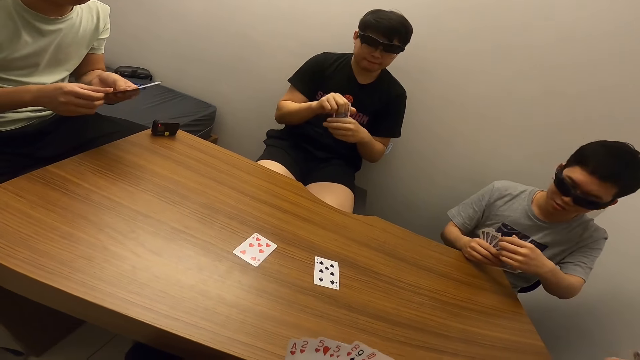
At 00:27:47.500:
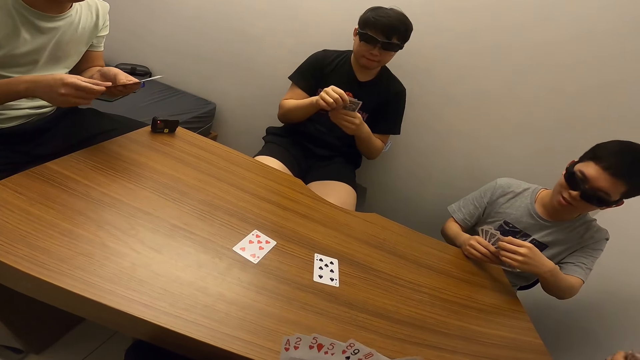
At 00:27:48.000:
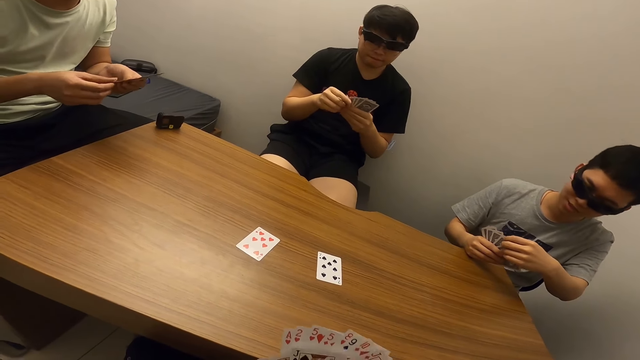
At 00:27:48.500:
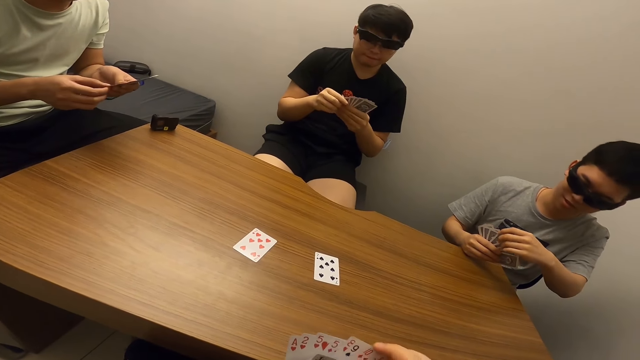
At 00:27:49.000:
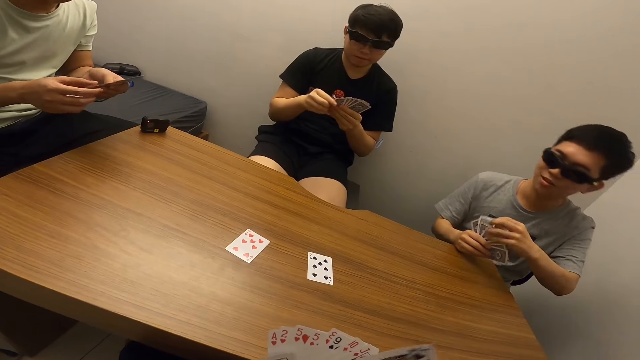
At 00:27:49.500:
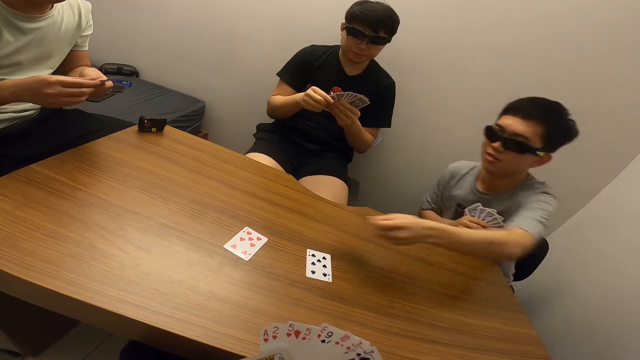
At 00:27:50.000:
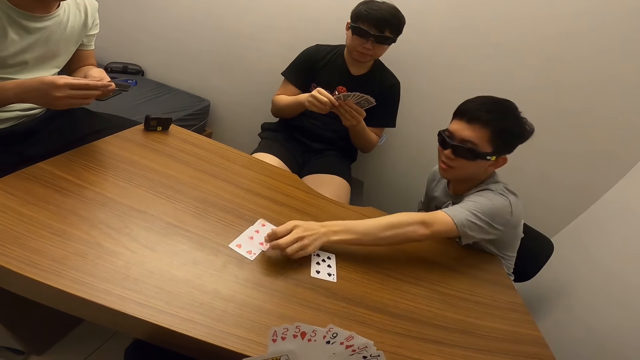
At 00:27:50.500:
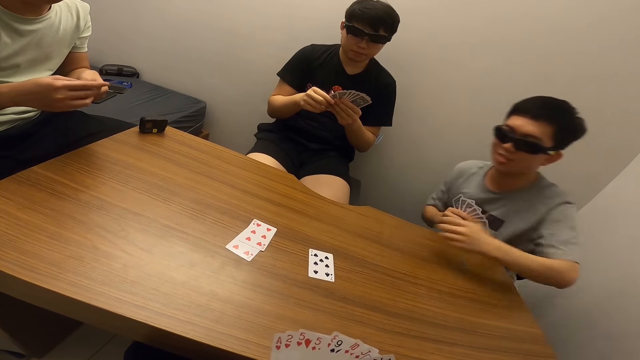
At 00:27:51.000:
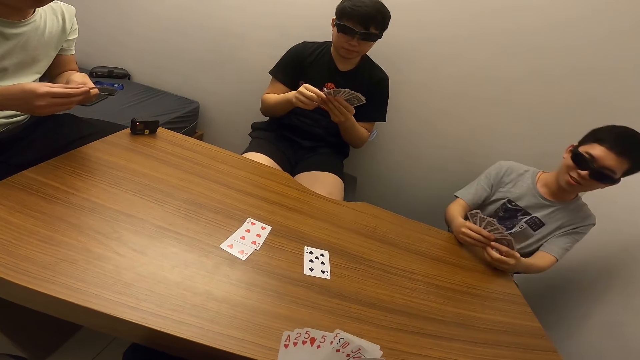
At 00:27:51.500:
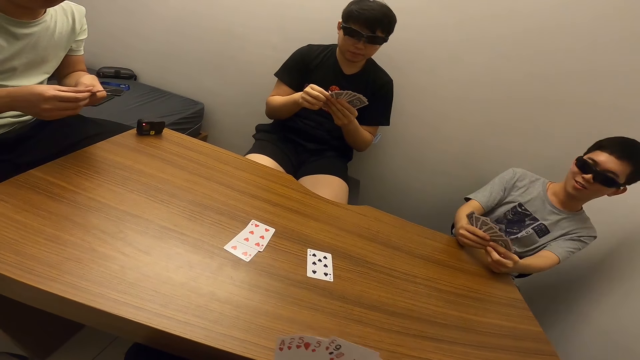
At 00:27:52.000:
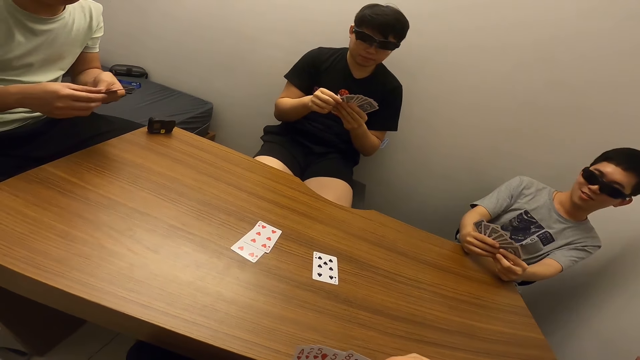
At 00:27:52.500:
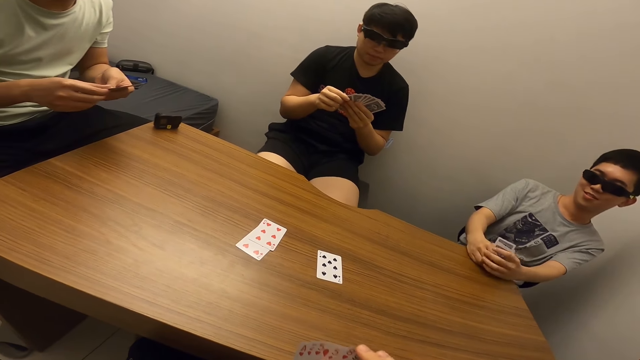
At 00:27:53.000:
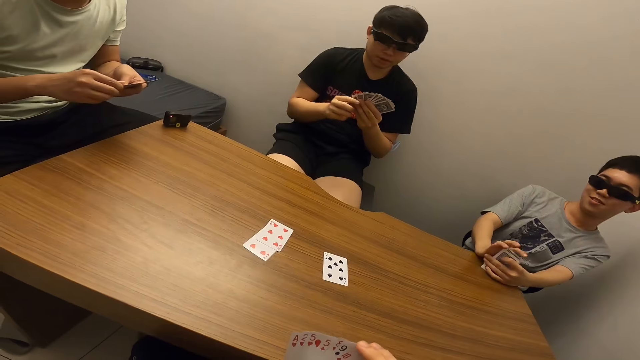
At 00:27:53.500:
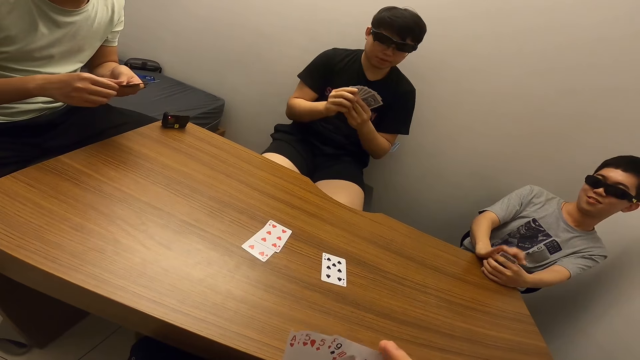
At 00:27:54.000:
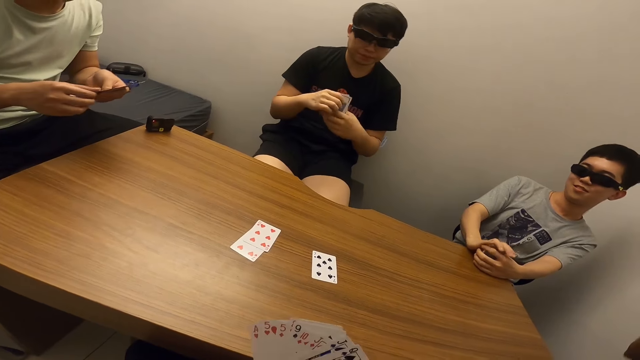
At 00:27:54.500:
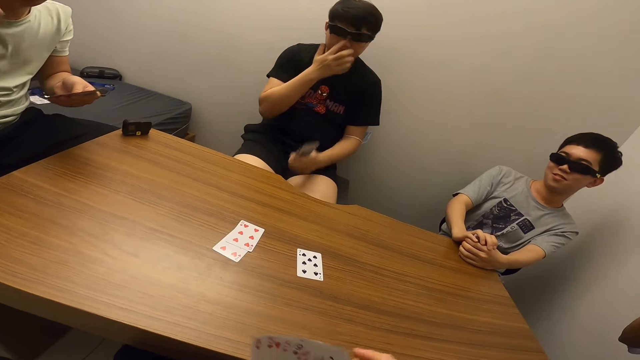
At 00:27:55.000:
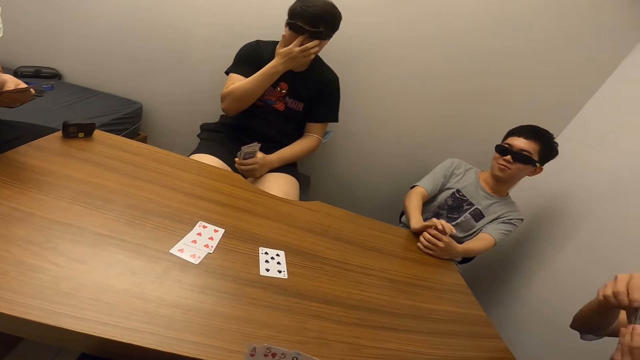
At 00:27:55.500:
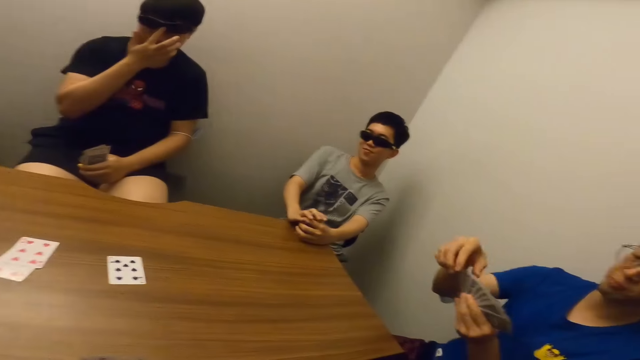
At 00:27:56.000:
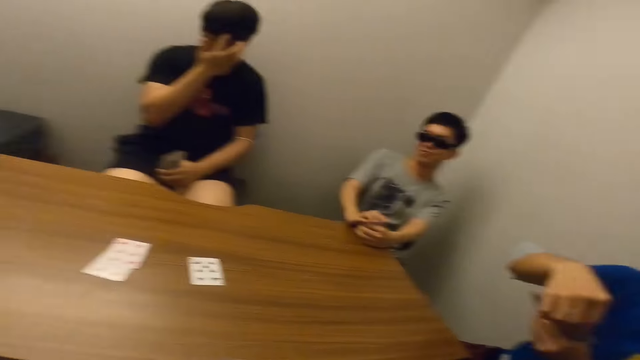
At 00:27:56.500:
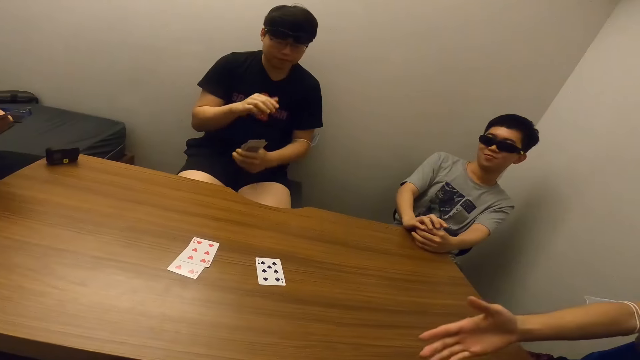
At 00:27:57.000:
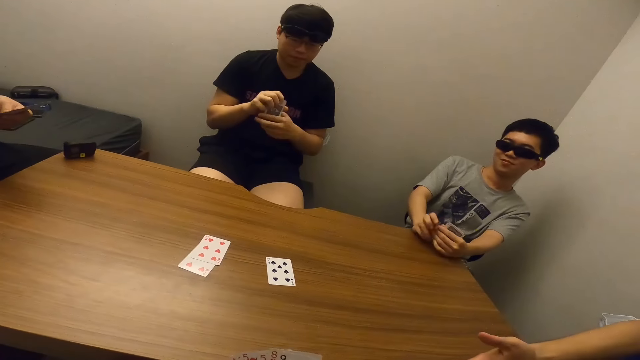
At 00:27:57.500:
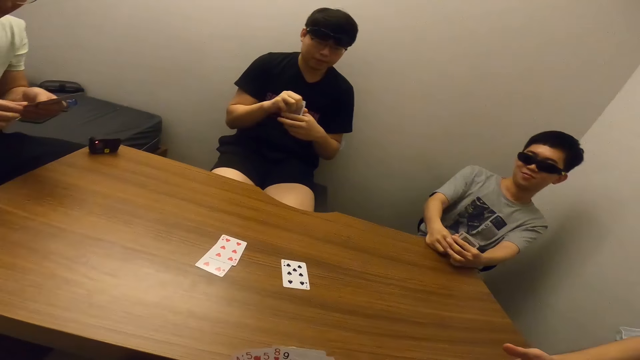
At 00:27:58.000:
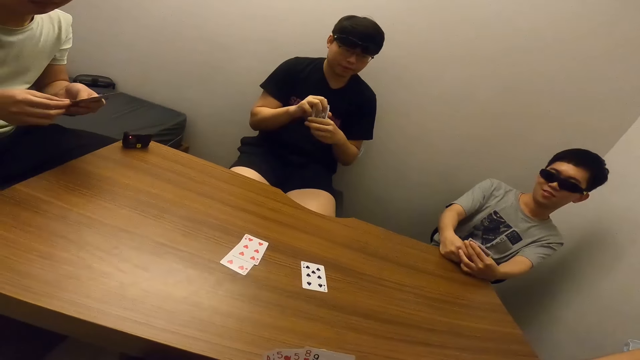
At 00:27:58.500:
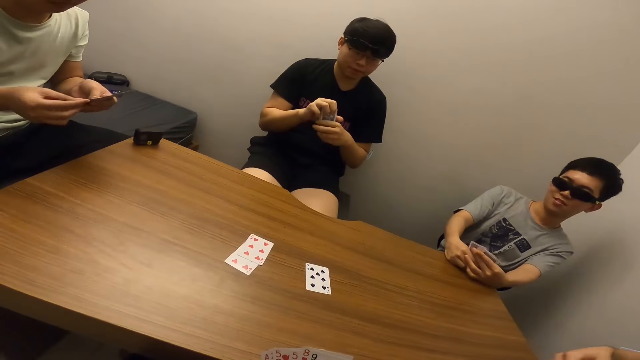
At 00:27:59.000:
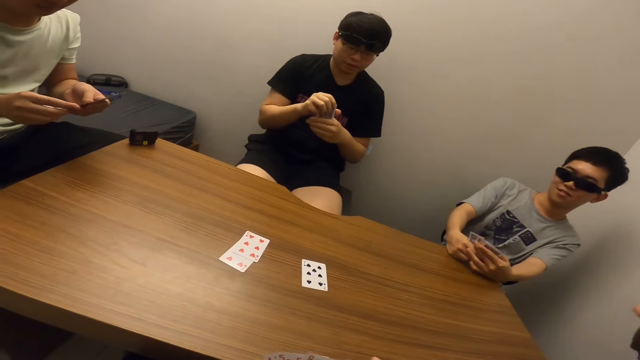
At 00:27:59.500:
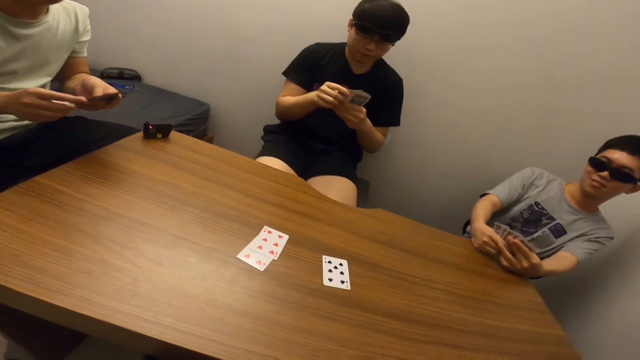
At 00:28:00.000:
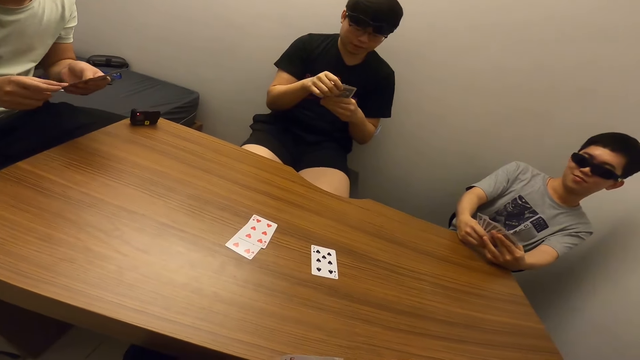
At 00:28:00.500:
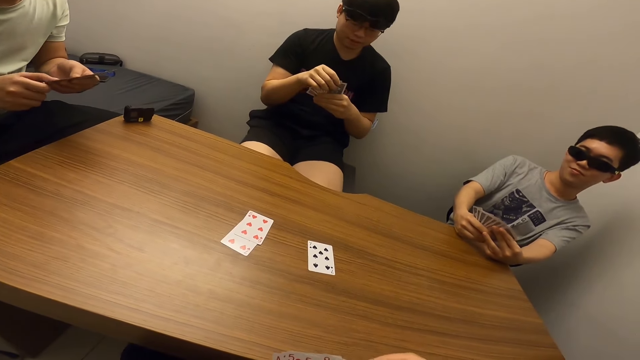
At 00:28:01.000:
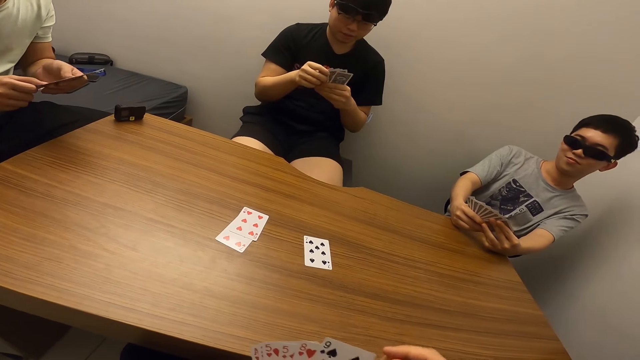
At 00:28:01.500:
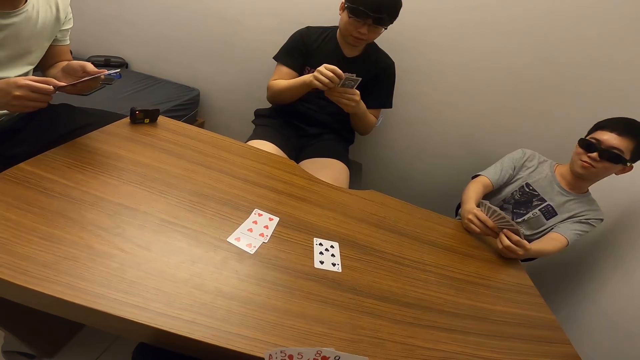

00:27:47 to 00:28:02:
A man places his card on the table. The camera wearer stares at another man. Another man stretches his right arm. The camera wearer stares at the table.

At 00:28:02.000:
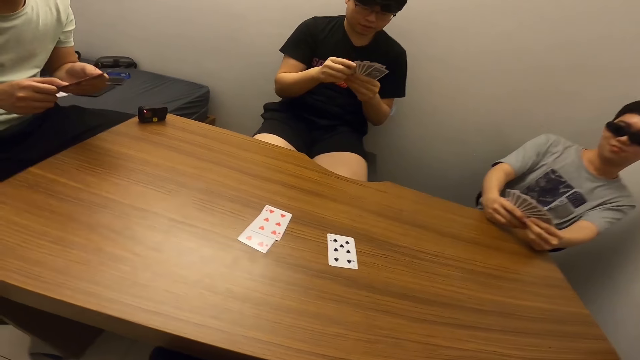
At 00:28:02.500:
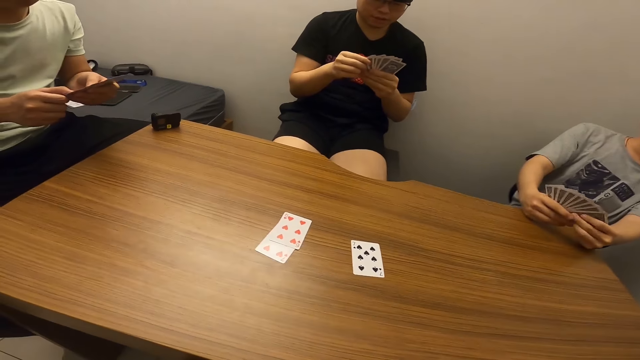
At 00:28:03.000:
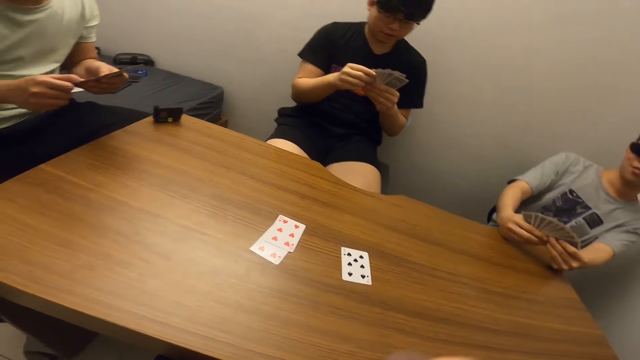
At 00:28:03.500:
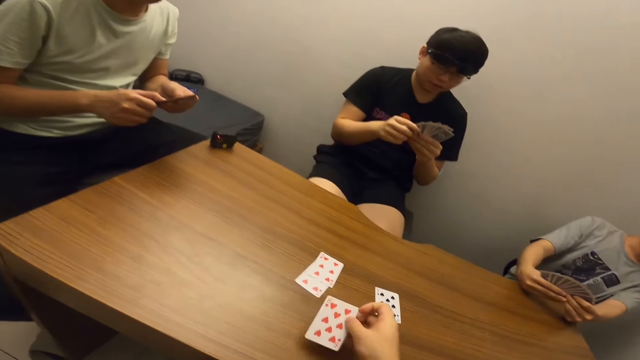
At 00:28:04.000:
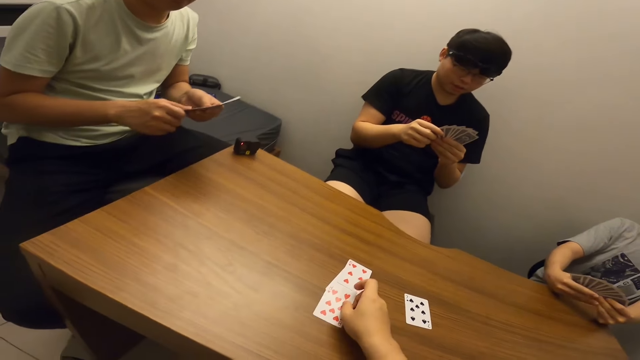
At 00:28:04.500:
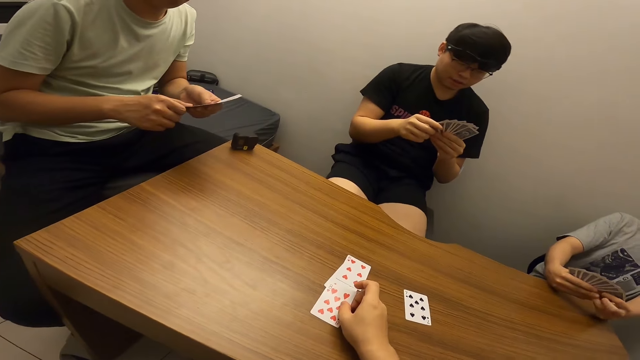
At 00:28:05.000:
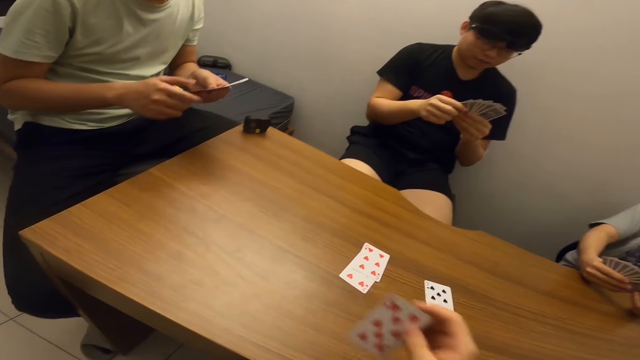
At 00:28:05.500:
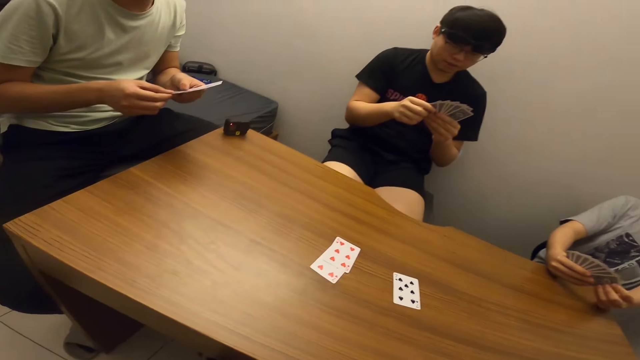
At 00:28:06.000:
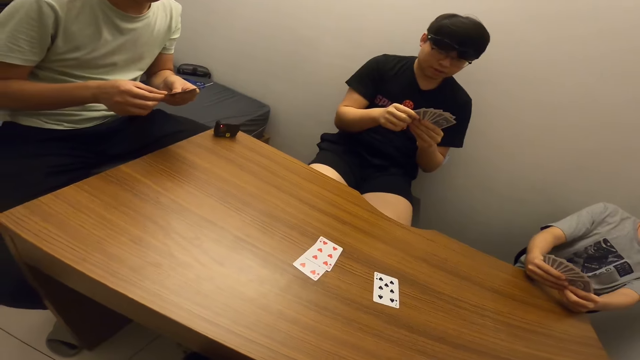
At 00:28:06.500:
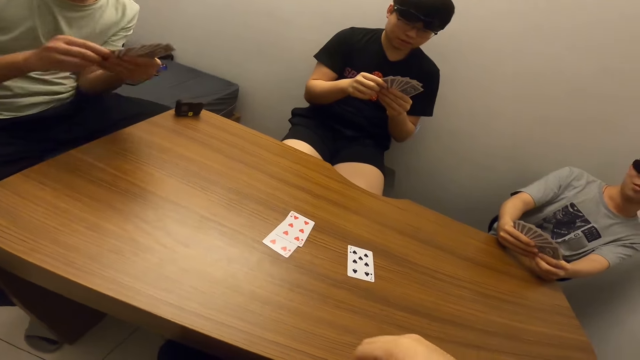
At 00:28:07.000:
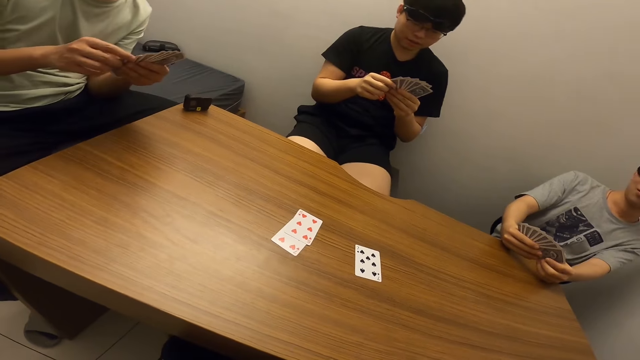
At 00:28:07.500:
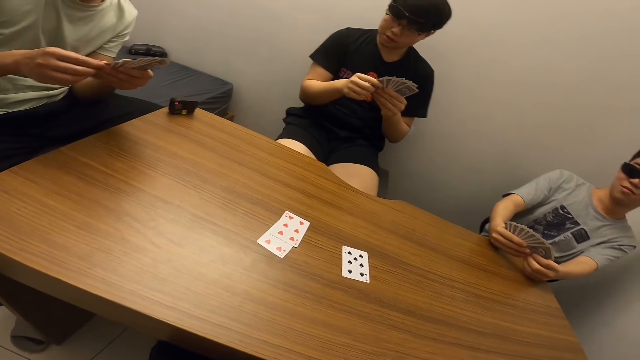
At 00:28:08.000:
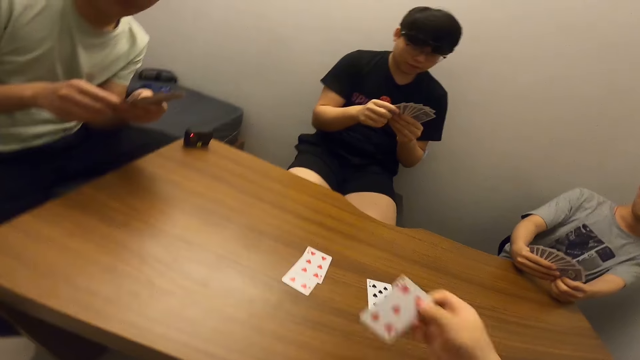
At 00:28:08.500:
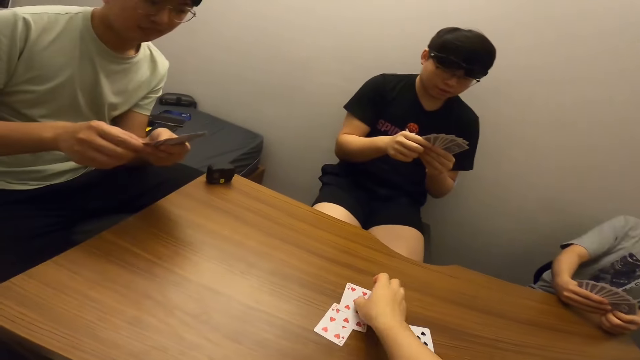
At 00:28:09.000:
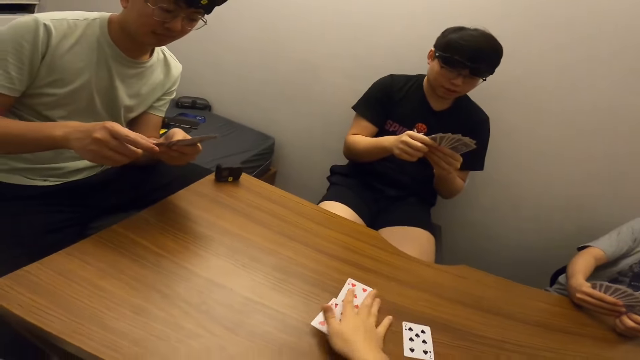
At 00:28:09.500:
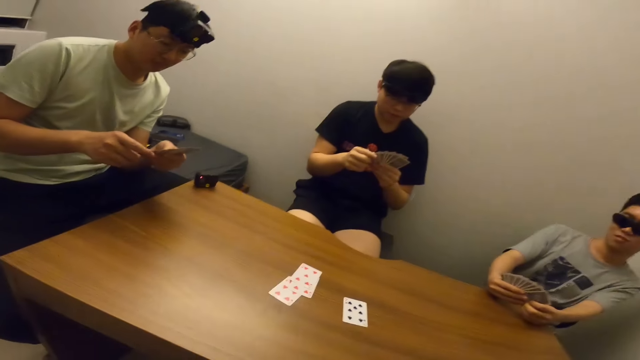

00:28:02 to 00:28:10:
The camera wearer places a card on the table. They carry the card. They stare at the table. They place the card on the table.
